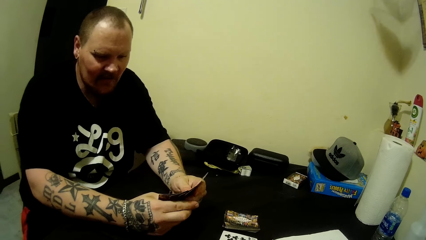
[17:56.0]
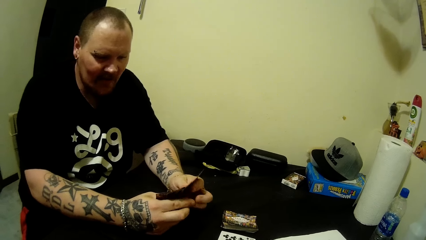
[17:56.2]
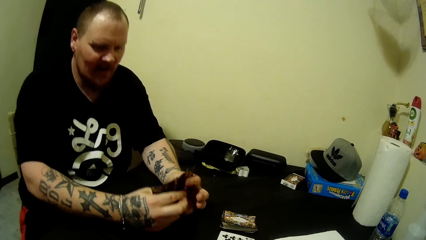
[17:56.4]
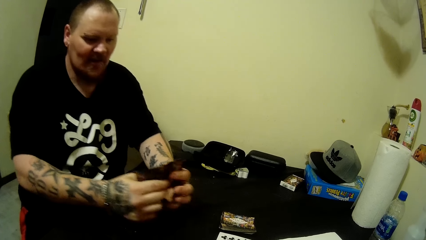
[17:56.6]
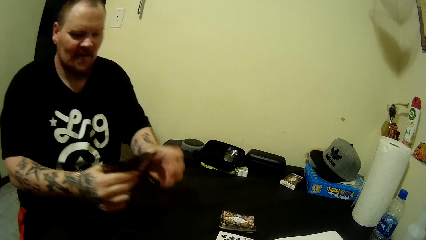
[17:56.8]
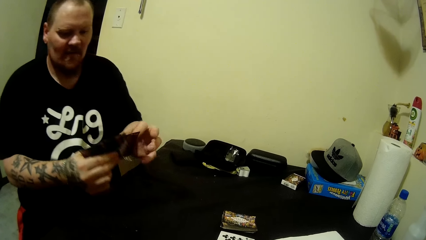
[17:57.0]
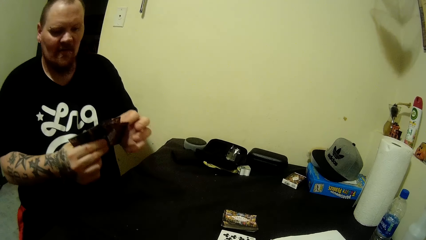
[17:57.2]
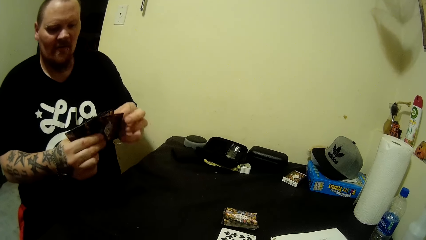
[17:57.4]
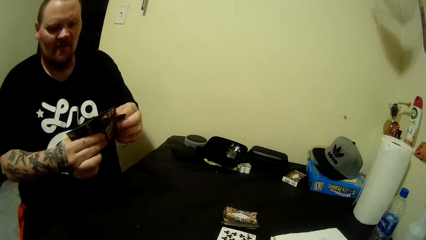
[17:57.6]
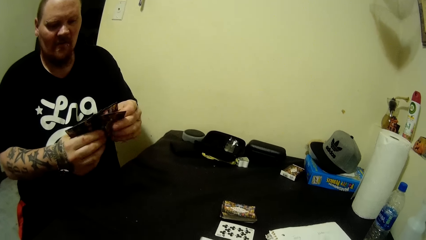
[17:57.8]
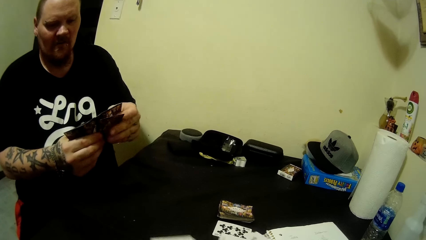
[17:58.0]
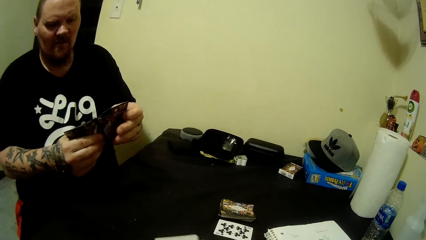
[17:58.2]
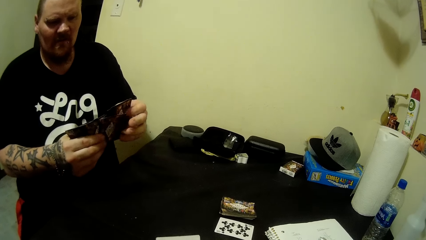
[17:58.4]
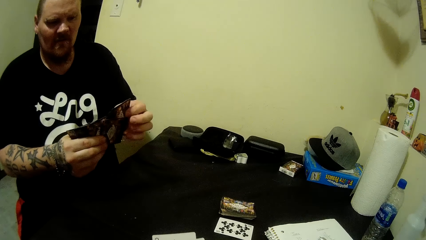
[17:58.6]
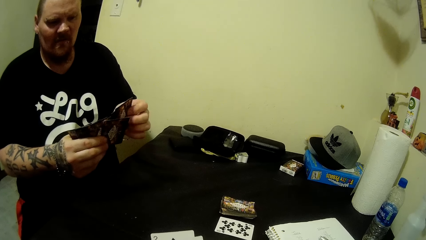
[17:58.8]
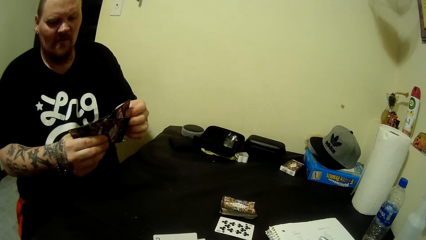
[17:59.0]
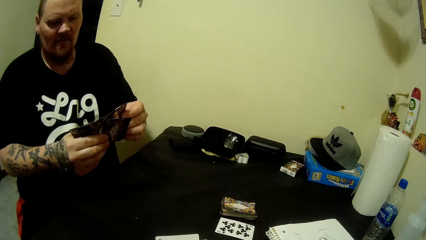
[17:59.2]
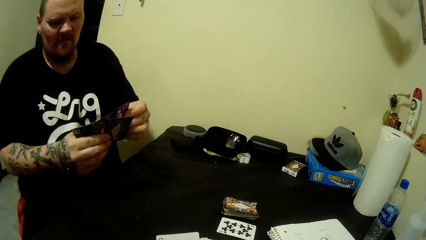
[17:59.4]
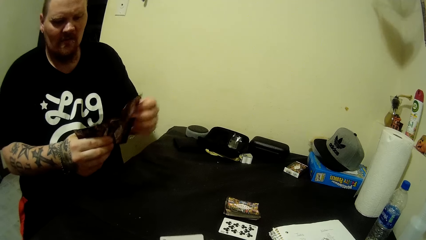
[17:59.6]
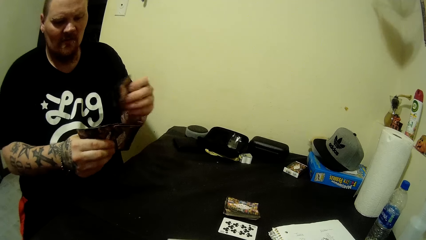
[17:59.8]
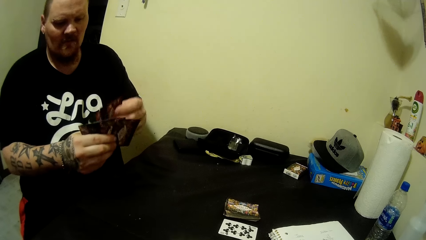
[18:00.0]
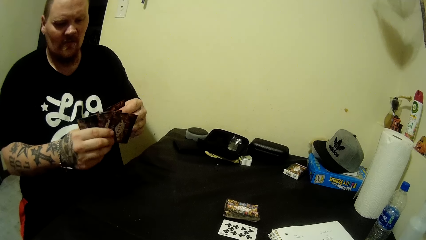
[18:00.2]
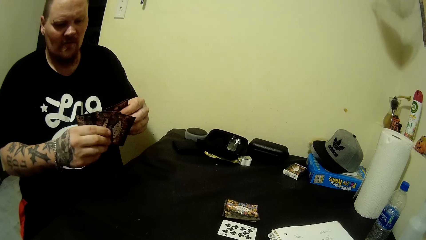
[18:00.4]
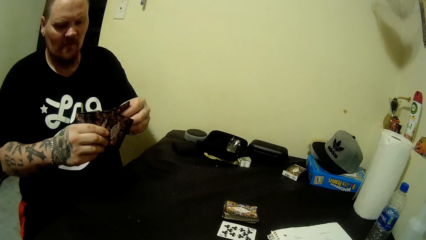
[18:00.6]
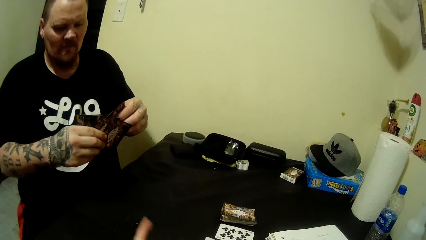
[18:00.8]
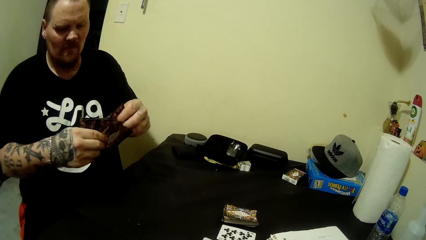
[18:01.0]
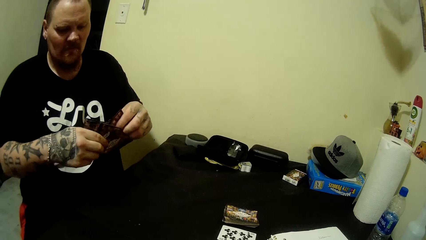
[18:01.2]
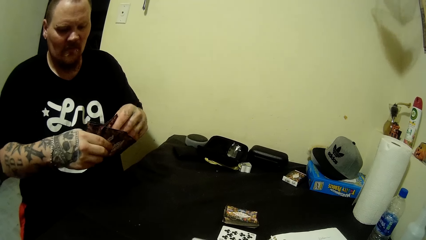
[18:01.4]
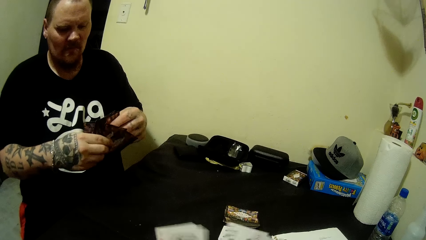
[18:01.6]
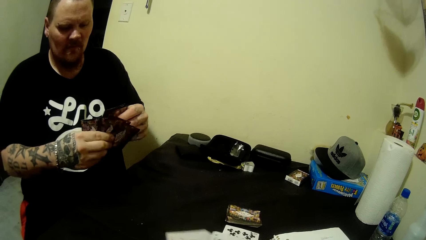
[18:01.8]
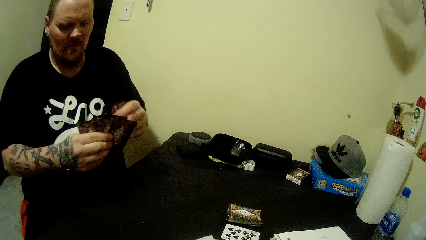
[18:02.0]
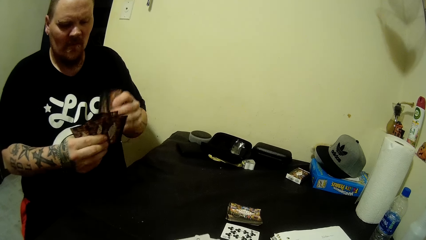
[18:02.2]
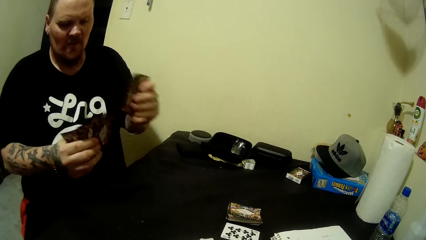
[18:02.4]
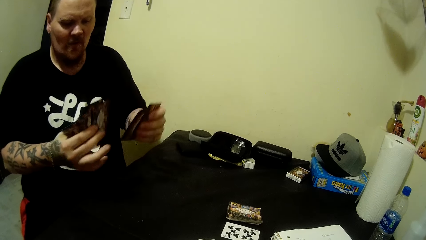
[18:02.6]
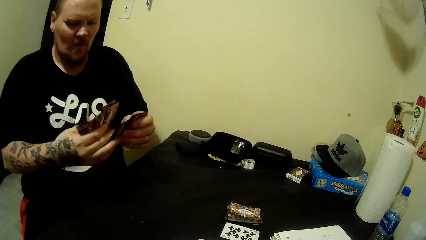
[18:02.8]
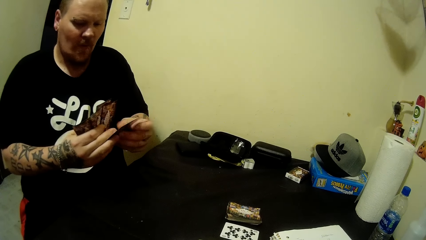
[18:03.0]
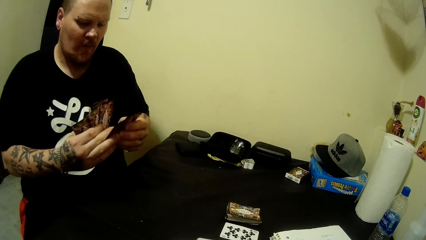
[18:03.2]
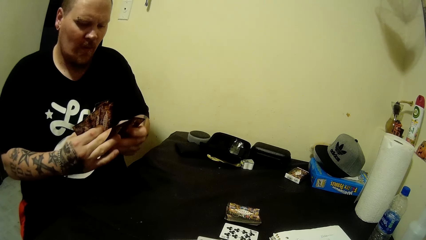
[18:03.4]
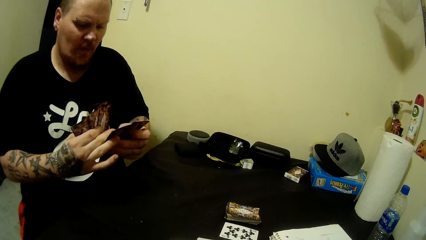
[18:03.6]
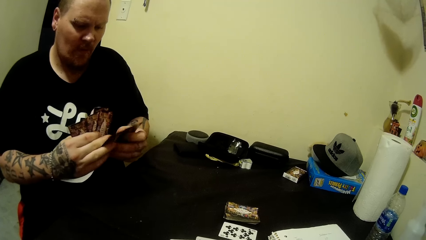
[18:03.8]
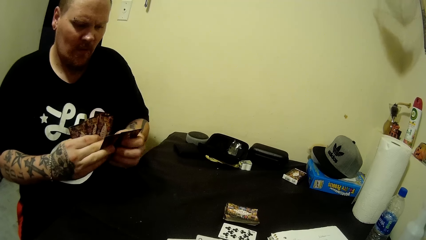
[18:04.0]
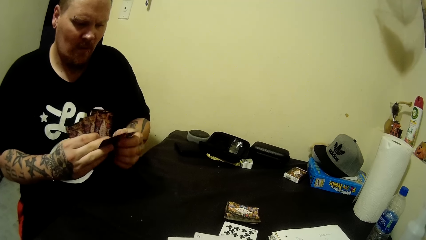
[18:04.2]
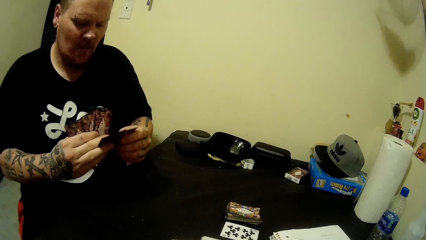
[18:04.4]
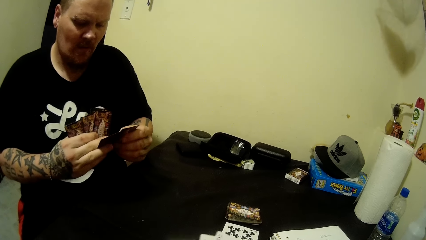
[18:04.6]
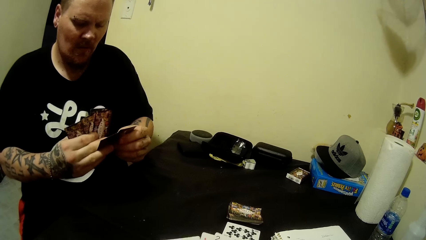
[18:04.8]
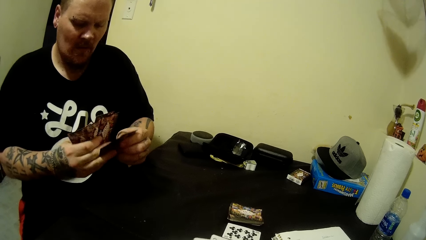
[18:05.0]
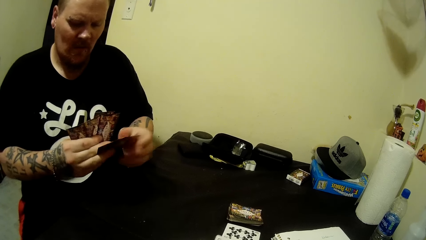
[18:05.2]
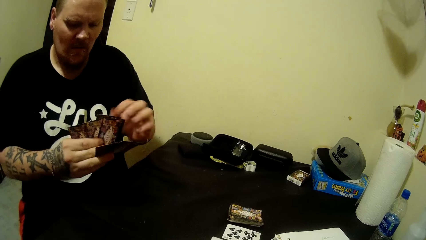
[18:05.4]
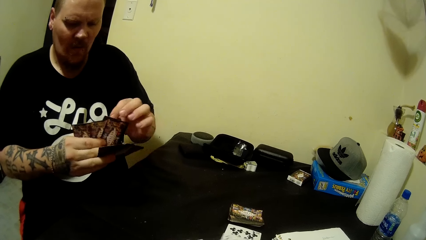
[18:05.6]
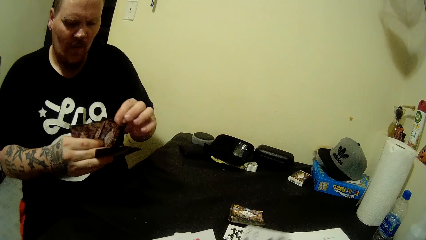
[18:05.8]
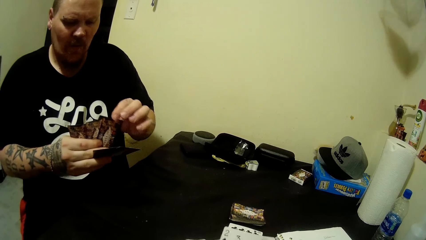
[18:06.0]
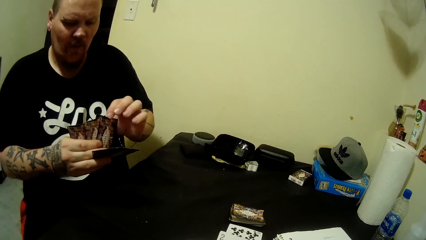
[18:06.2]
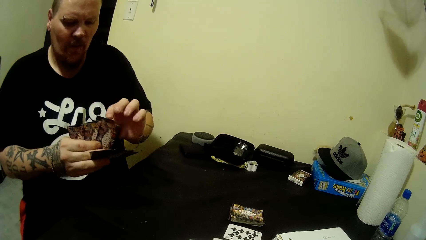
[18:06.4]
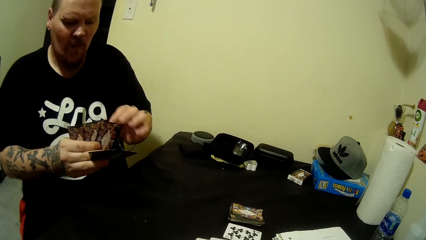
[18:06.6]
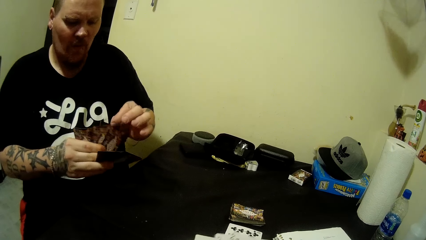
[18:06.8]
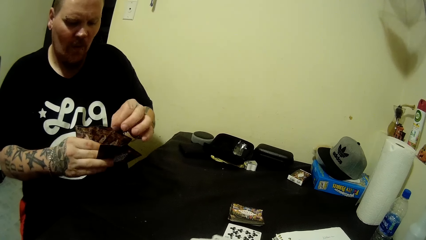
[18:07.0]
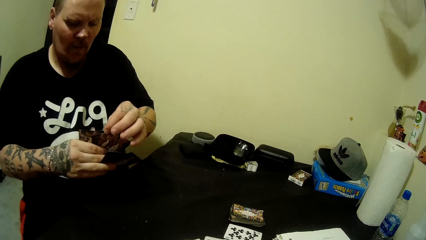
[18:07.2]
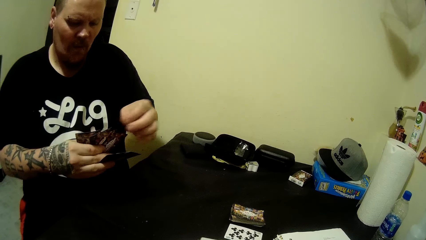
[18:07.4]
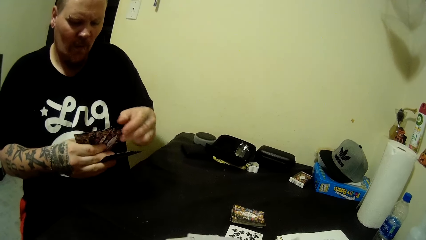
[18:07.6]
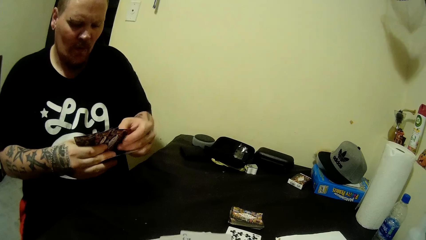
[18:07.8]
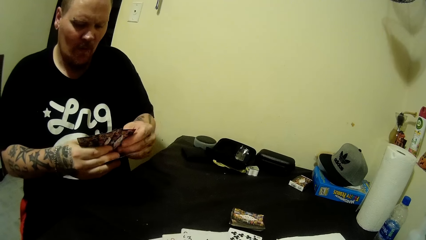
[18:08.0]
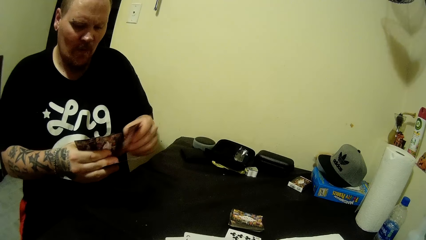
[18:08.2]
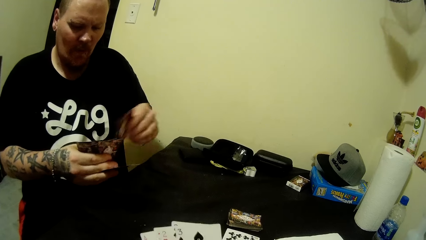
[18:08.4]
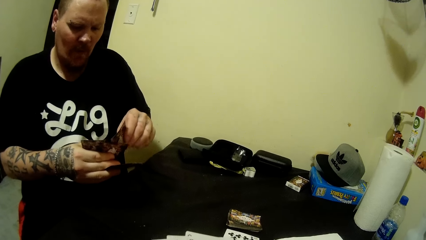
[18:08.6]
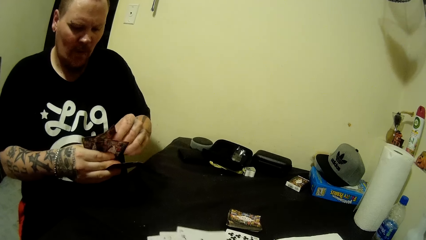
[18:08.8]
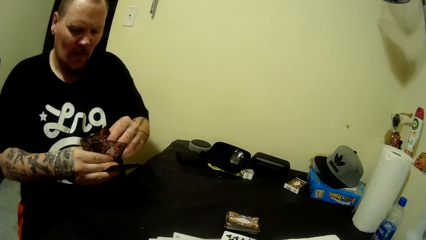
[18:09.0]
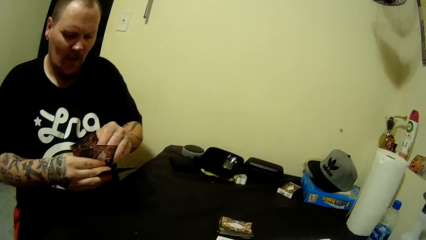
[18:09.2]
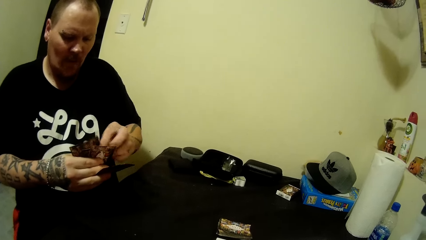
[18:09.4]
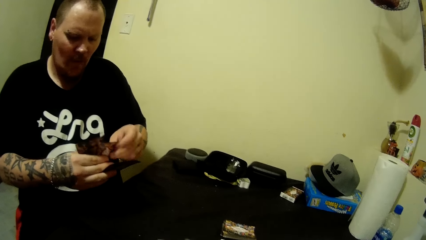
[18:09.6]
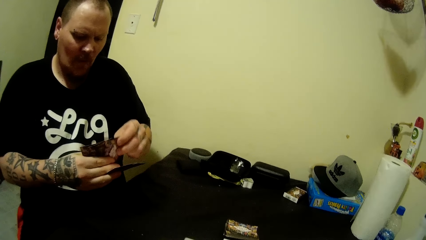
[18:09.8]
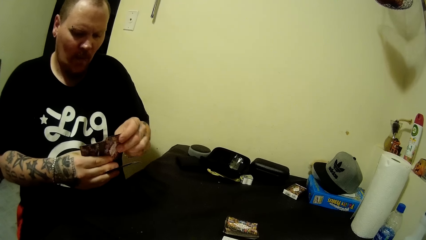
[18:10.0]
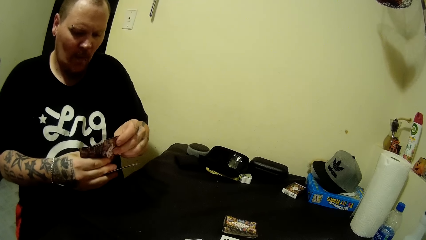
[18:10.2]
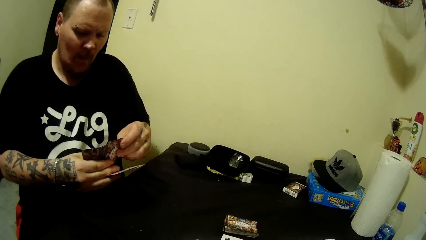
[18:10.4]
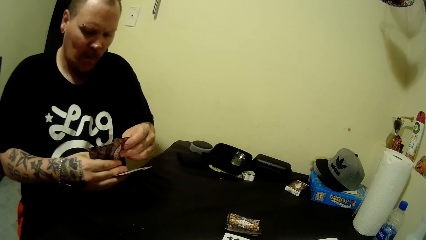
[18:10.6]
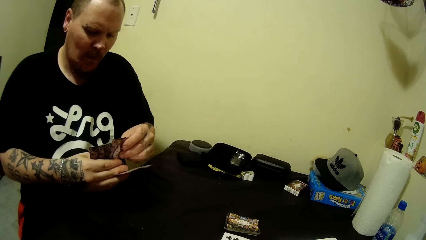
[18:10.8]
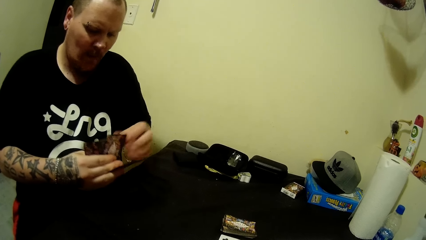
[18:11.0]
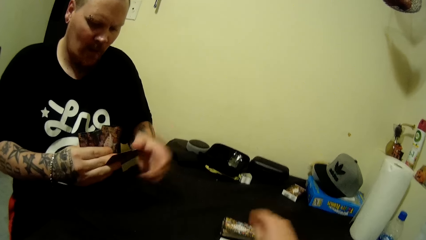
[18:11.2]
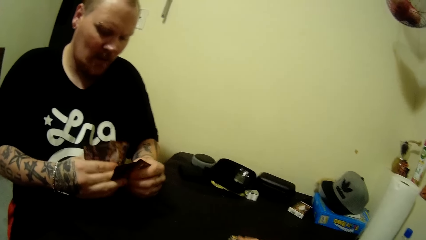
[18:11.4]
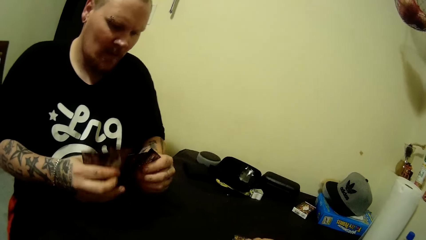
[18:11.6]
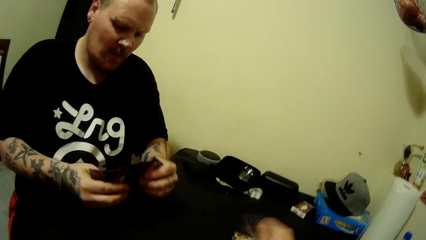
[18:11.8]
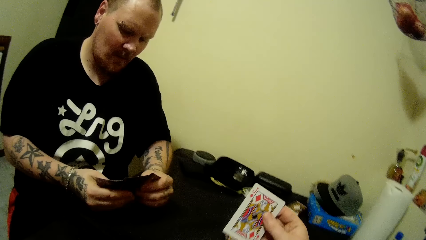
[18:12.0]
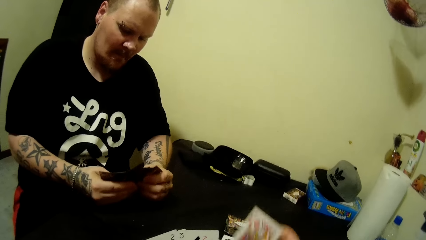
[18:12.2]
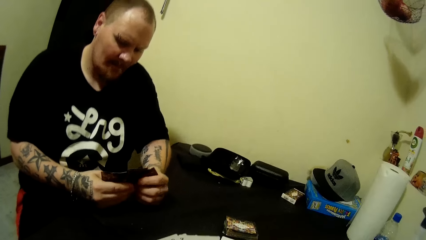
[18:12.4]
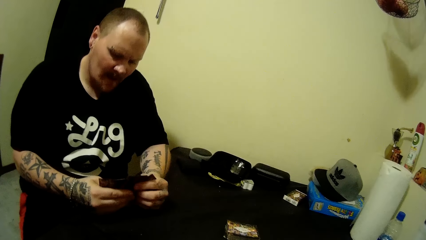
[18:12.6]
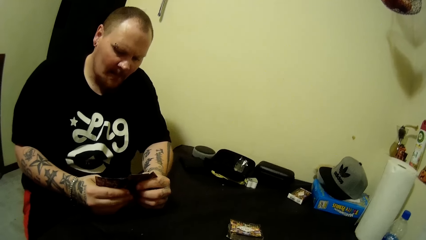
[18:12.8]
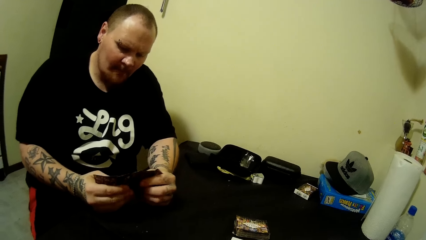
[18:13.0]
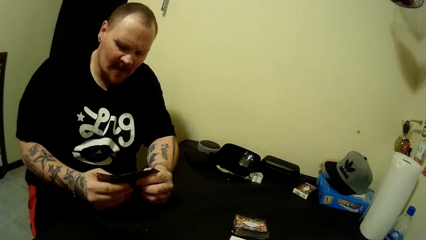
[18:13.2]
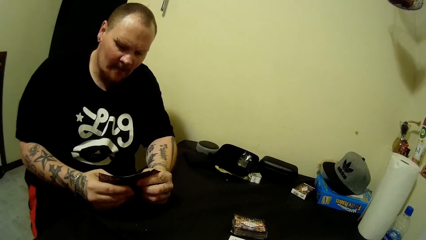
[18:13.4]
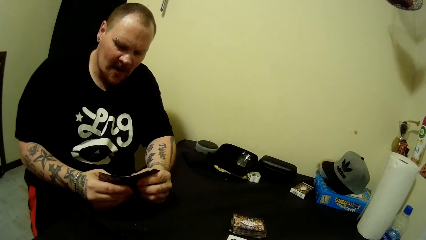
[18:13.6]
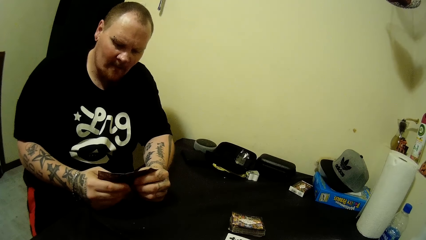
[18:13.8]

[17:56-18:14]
The camera wearer mixes playing cards in the hand. A man mixes the playing cards in the hand. The camera wearer picks up a card from the table with her right hand.
